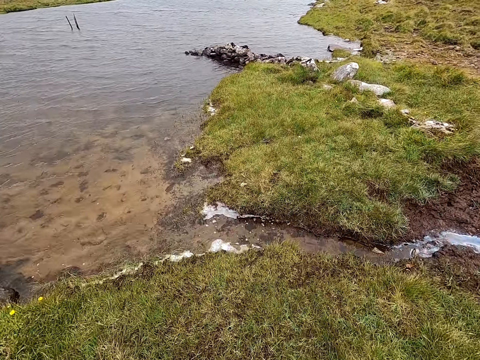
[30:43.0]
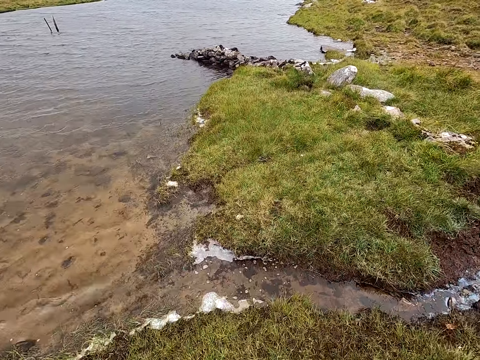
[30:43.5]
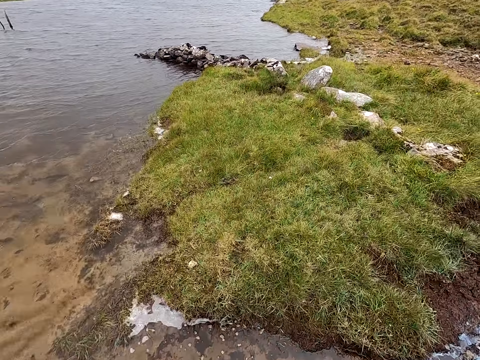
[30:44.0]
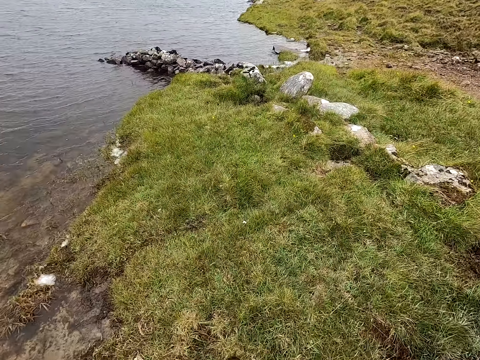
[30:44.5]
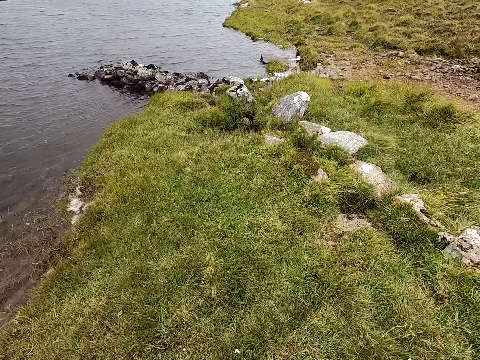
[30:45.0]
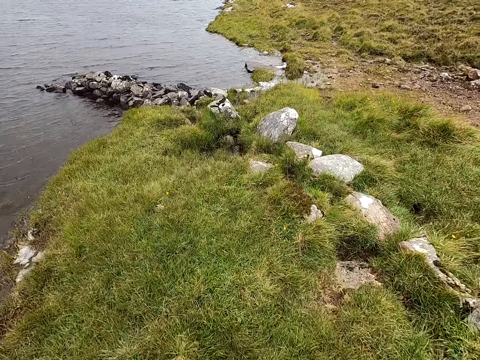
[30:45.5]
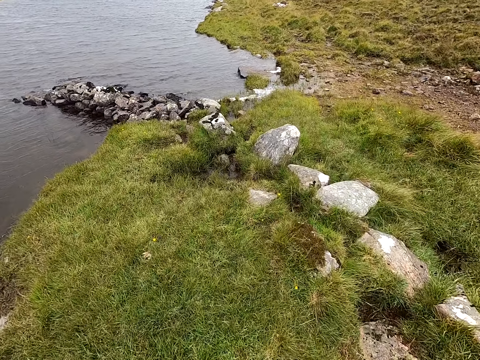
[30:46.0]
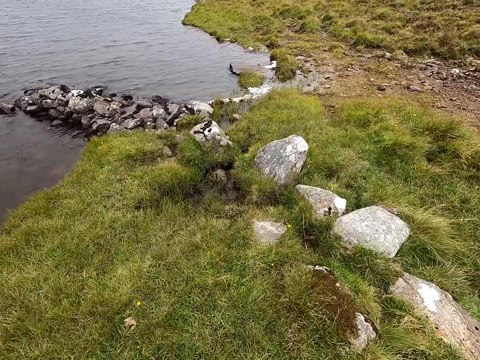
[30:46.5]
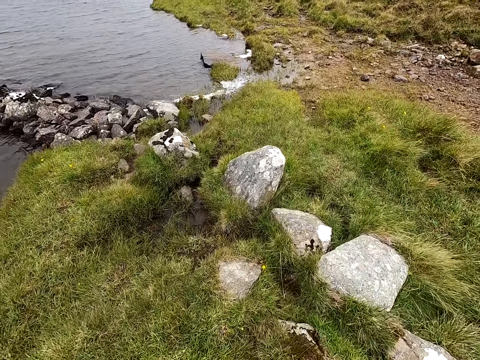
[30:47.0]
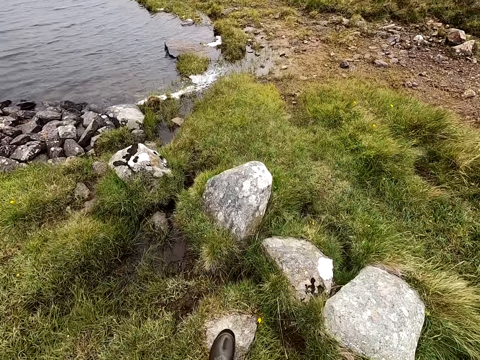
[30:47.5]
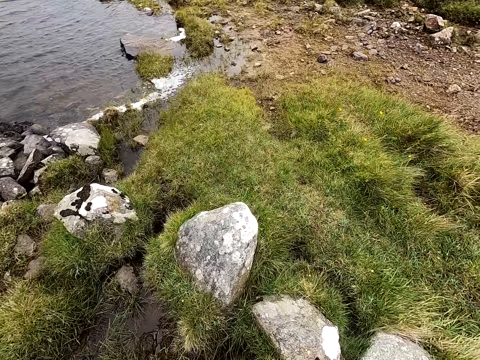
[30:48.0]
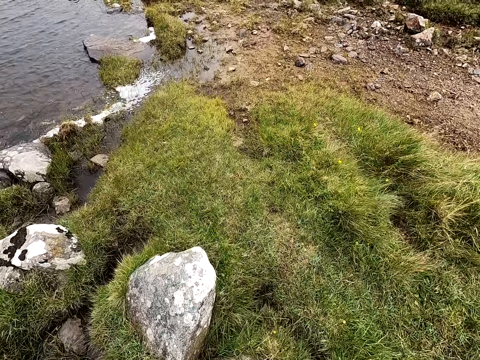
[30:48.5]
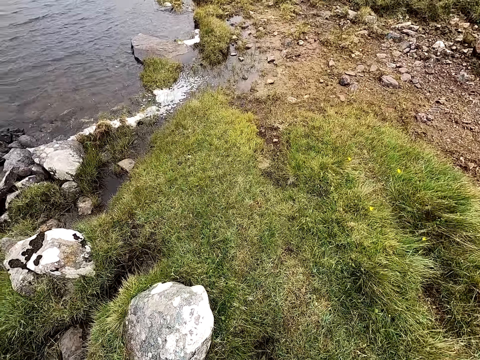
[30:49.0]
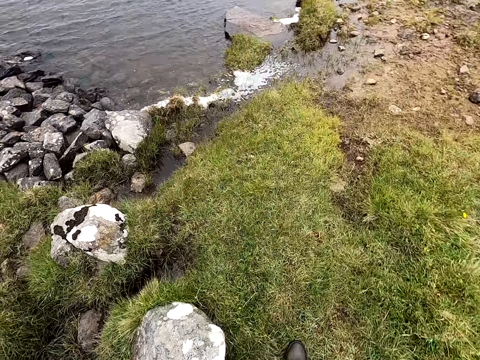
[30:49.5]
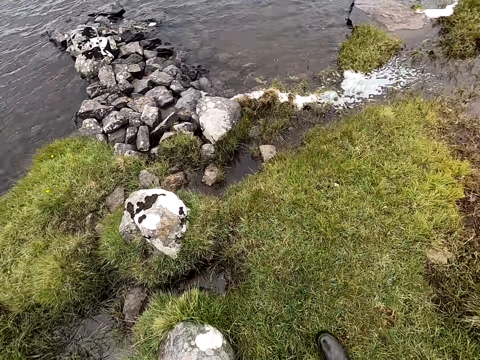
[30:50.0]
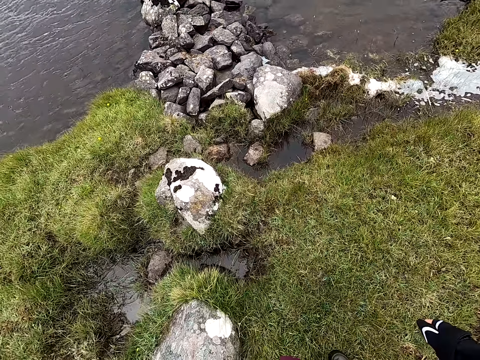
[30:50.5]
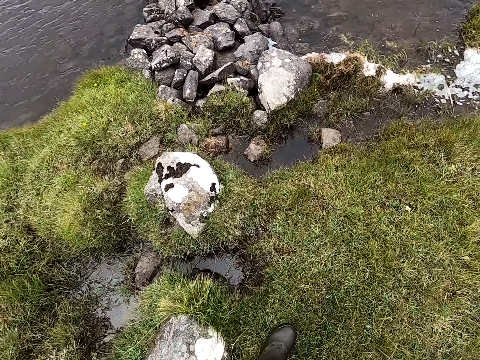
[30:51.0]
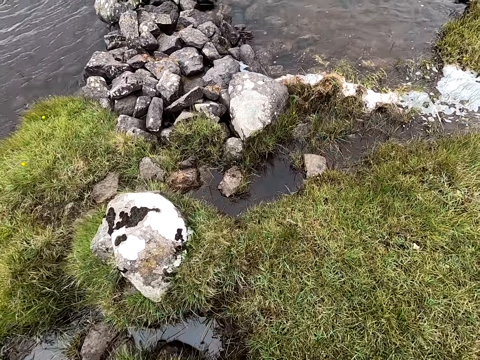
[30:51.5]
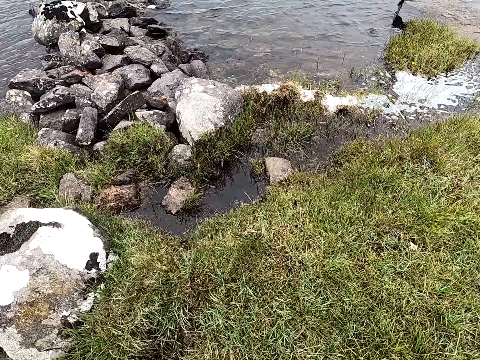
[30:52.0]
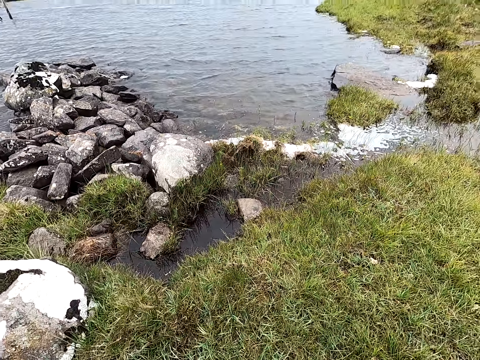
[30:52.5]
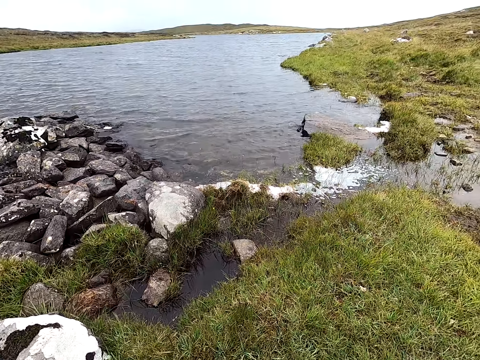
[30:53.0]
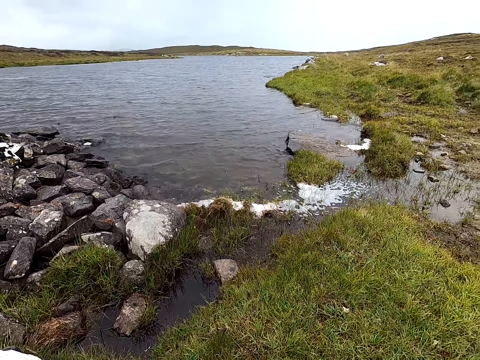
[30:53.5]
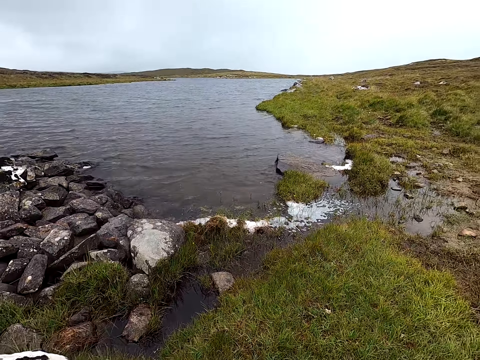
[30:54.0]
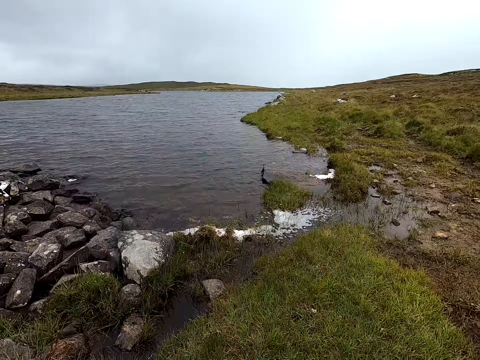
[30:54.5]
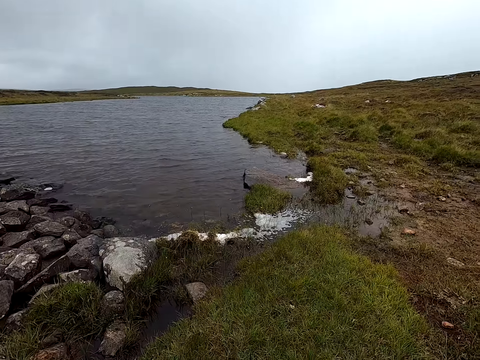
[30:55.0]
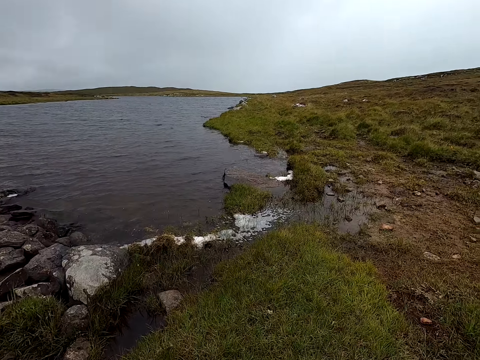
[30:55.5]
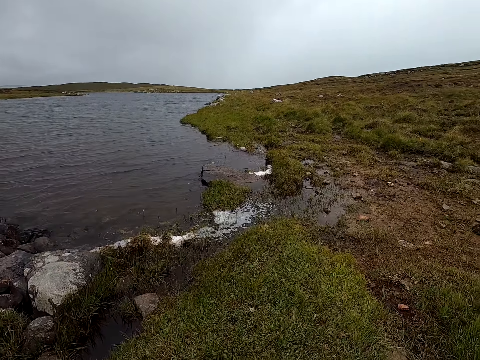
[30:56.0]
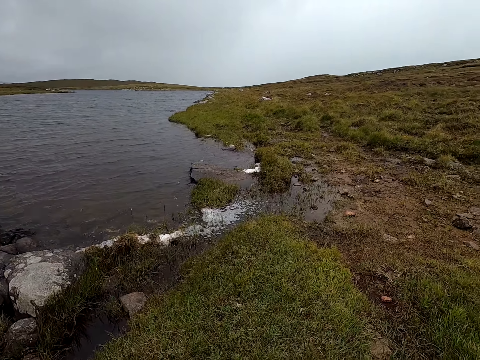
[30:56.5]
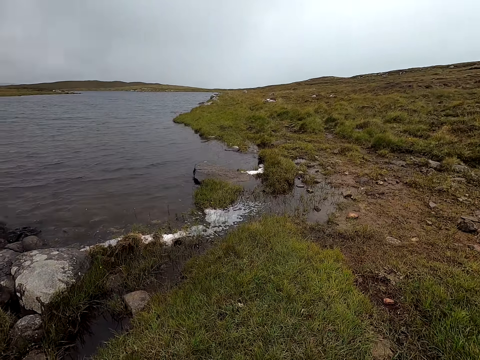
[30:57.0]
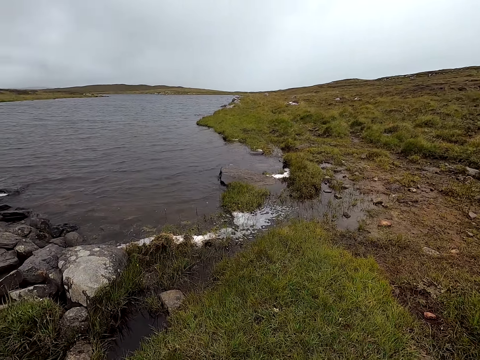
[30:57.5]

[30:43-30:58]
The camera wearer jumps over the water. They stop walking.

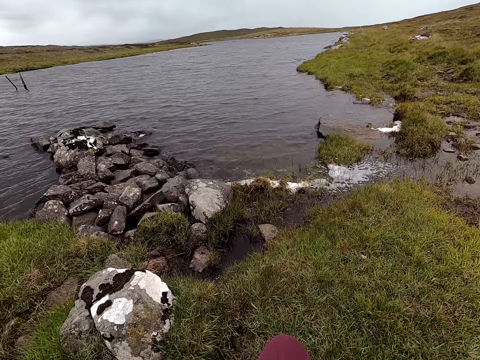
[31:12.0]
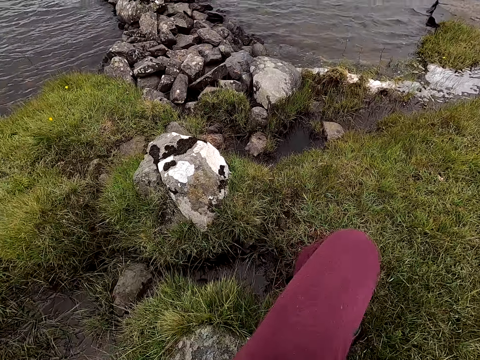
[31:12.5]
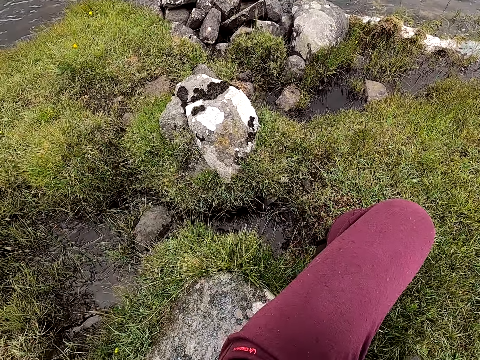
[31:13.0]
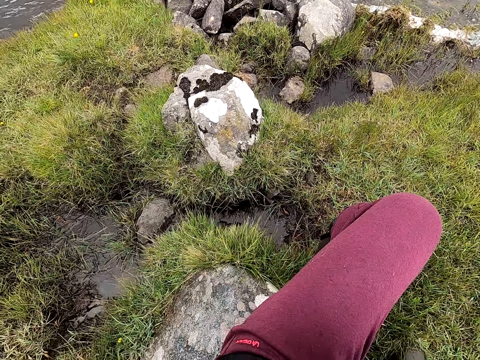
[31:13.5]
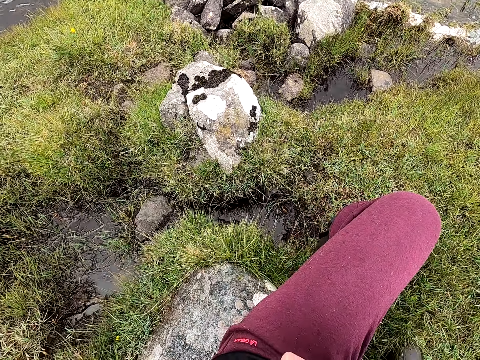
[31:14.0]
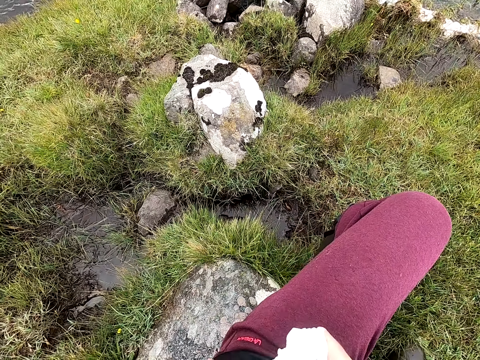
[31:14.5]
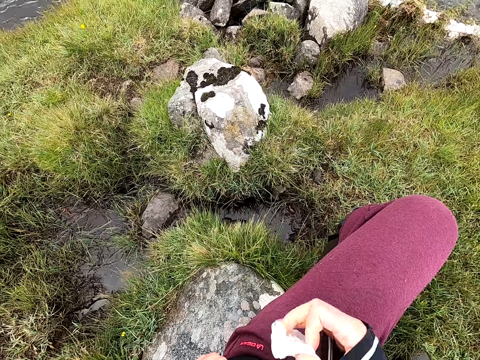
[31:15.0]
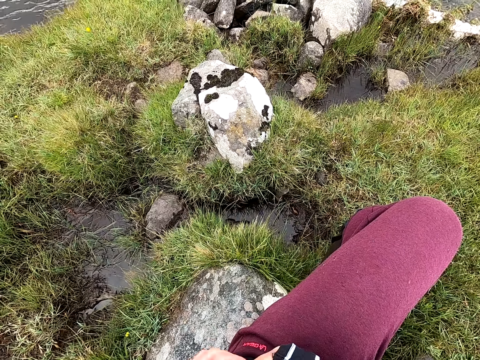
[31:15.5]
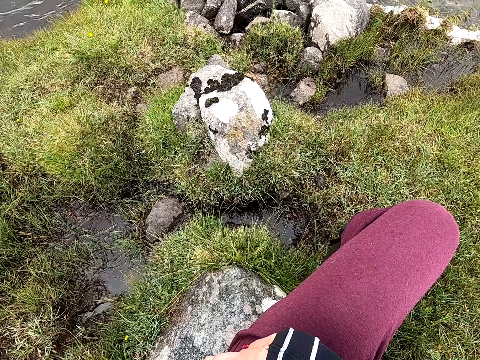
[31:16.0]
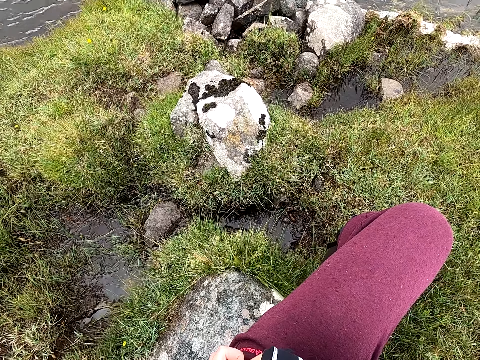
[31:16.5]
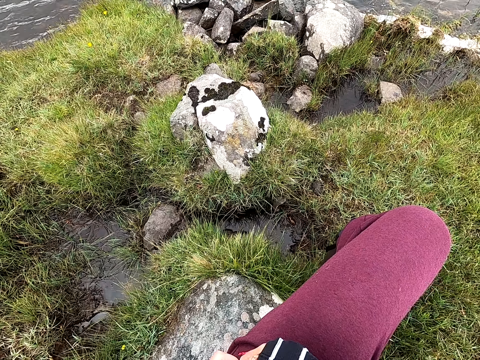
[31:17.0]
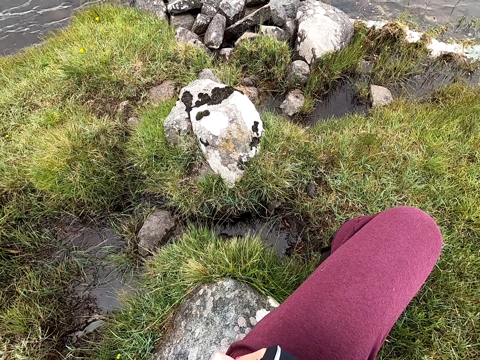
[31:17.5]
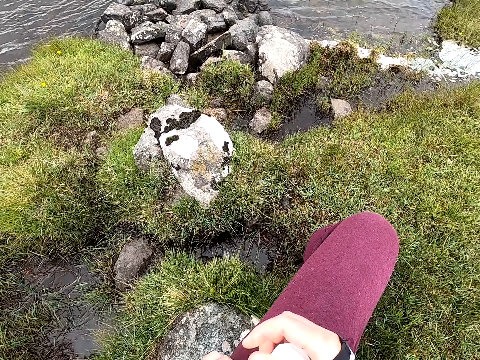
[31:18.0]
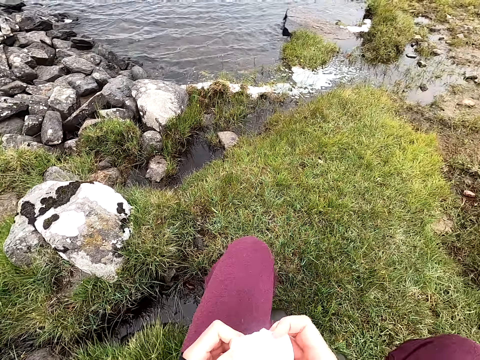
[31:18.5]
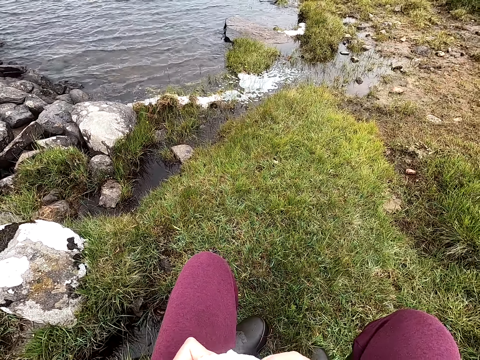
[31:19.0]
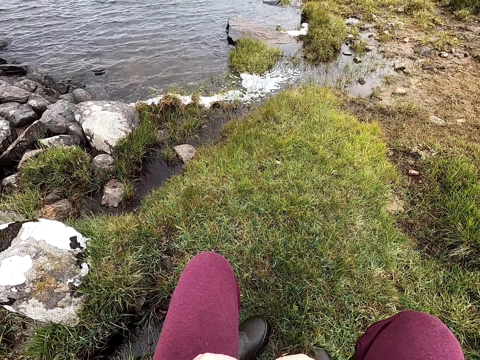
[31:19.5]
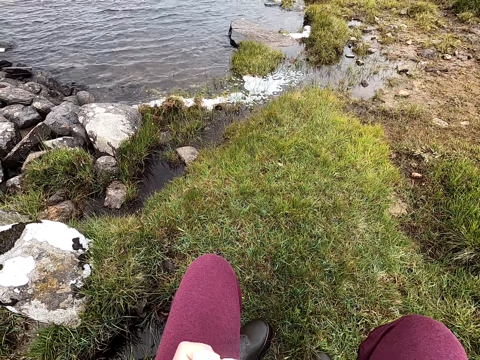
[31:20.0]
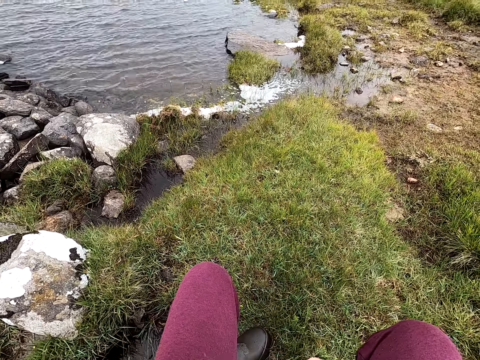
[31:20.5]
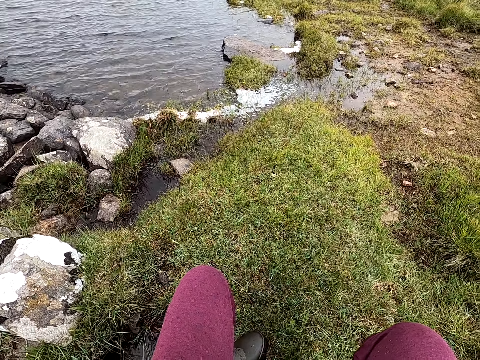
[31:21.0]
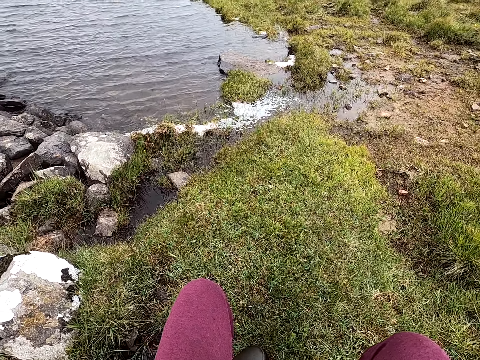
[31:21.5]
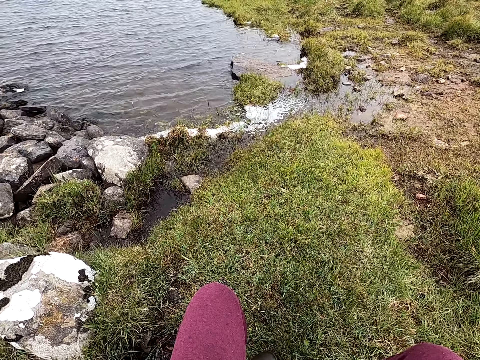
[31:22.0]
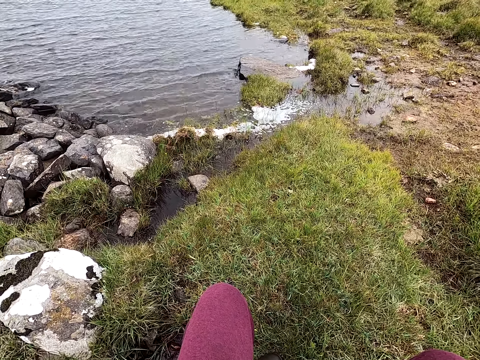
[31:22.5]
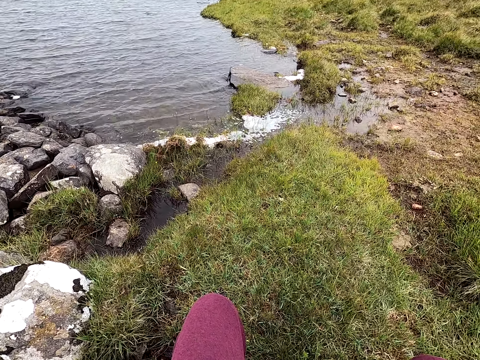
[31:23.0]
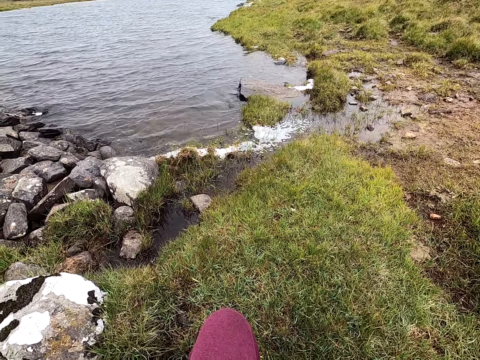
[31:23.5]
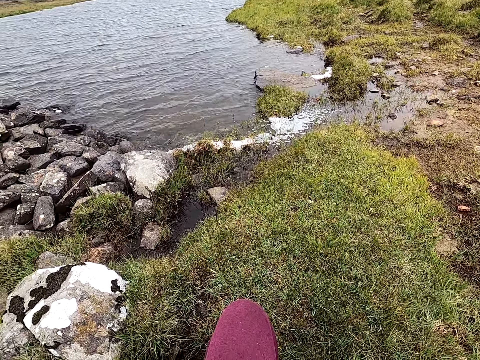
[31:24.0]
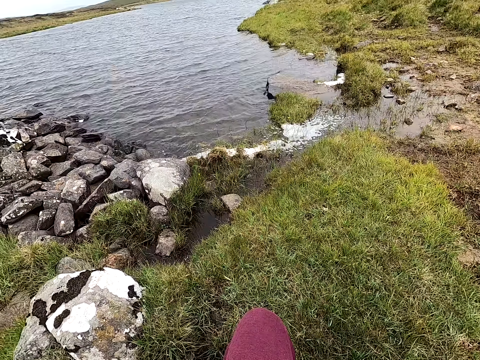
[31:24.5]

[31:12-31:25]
The camera wearer looks around the field. They sit down and hold a handkerchief. They close the jacket zip. They look at the handkerchief and sit down.
